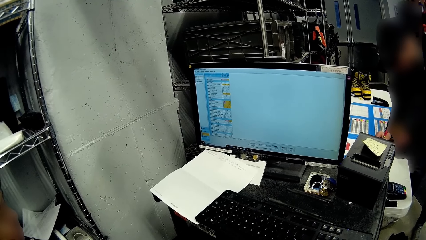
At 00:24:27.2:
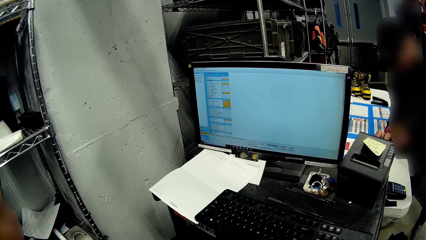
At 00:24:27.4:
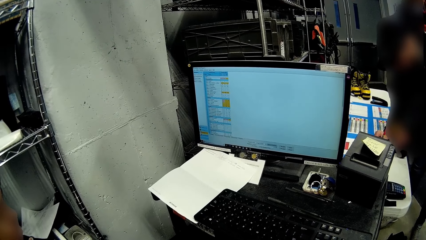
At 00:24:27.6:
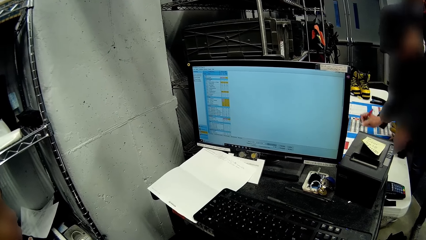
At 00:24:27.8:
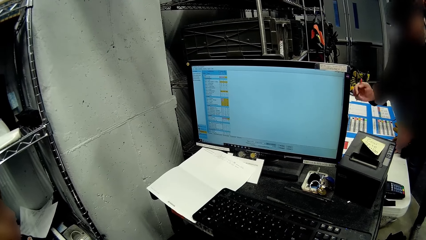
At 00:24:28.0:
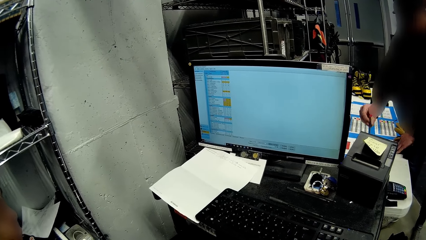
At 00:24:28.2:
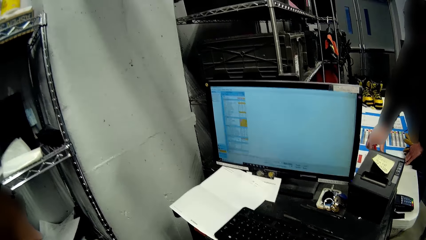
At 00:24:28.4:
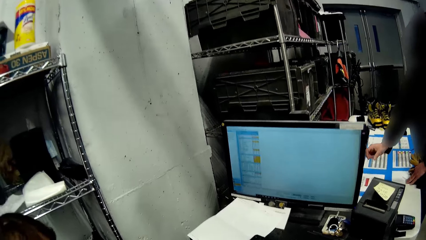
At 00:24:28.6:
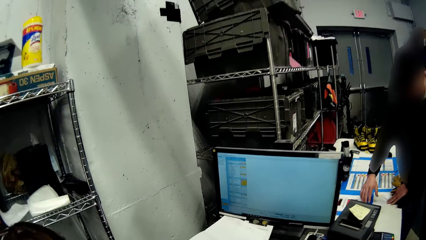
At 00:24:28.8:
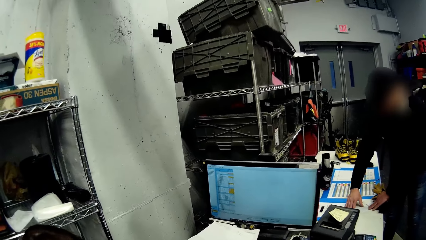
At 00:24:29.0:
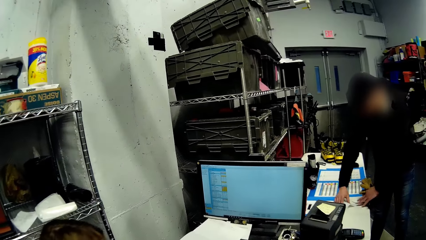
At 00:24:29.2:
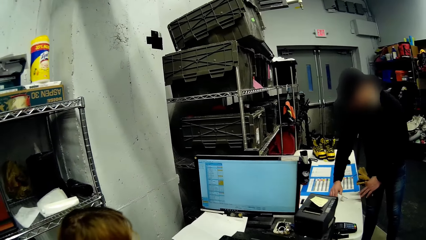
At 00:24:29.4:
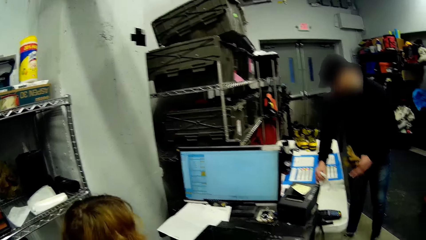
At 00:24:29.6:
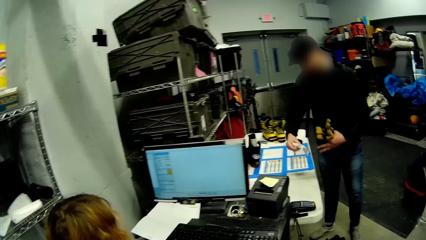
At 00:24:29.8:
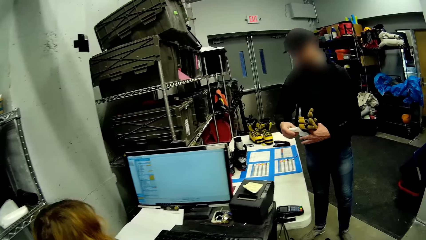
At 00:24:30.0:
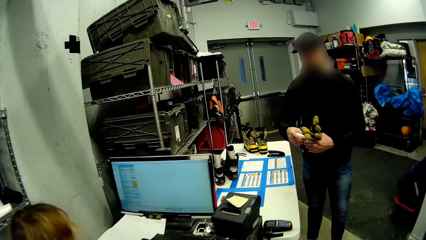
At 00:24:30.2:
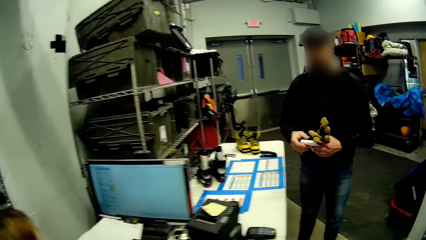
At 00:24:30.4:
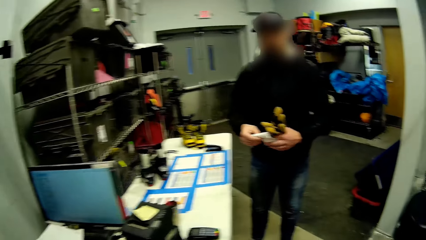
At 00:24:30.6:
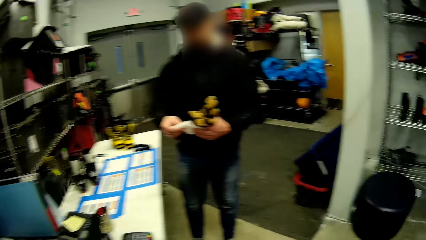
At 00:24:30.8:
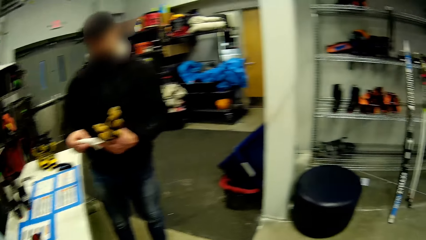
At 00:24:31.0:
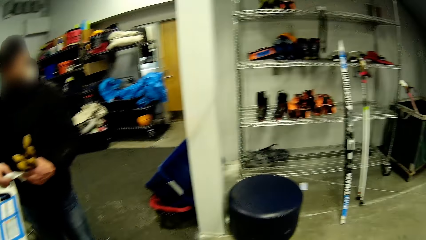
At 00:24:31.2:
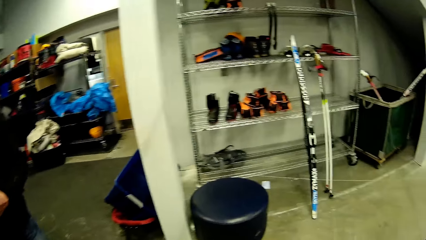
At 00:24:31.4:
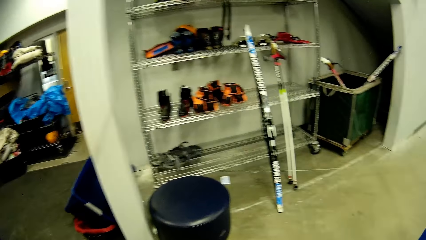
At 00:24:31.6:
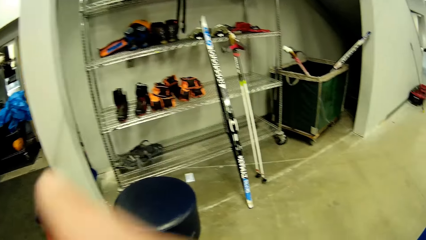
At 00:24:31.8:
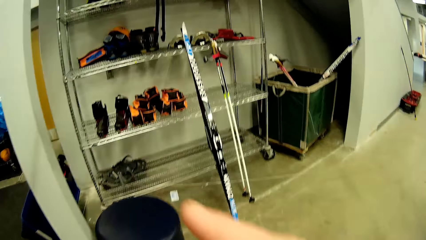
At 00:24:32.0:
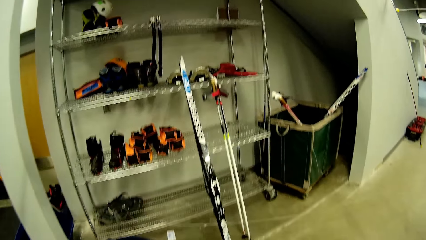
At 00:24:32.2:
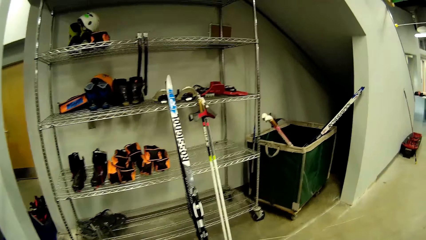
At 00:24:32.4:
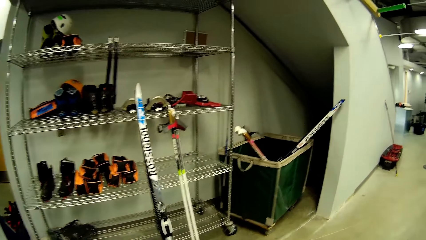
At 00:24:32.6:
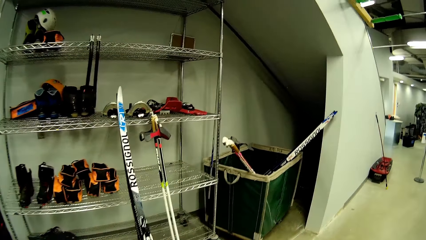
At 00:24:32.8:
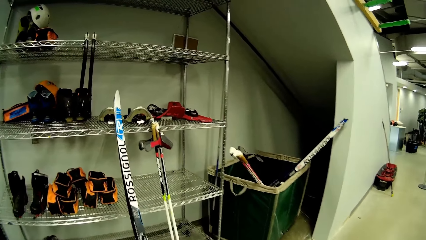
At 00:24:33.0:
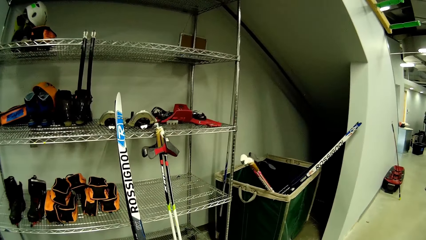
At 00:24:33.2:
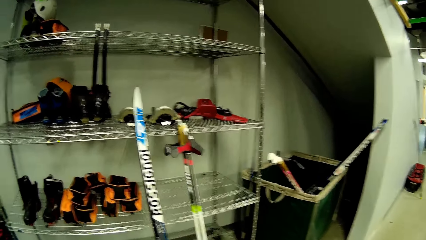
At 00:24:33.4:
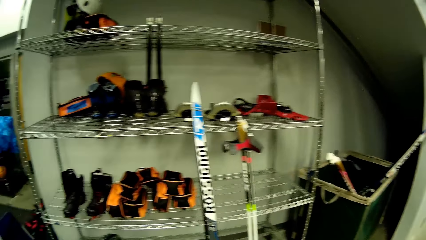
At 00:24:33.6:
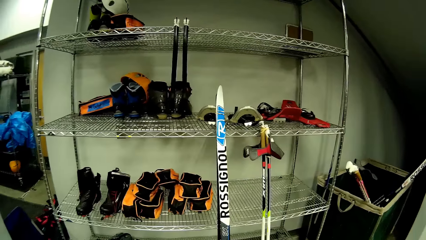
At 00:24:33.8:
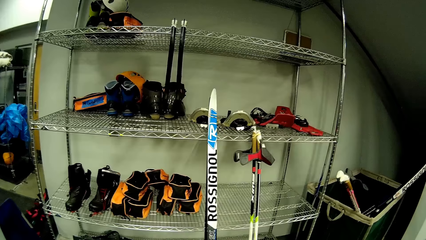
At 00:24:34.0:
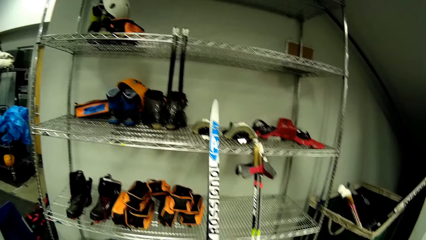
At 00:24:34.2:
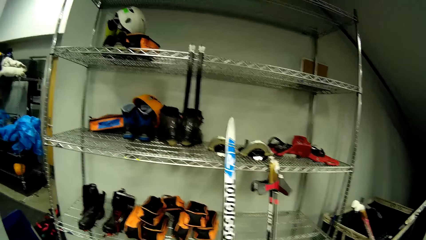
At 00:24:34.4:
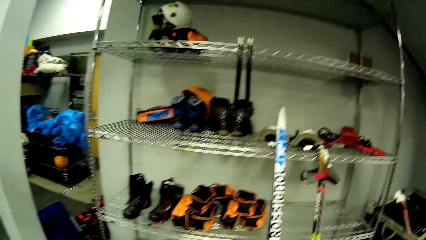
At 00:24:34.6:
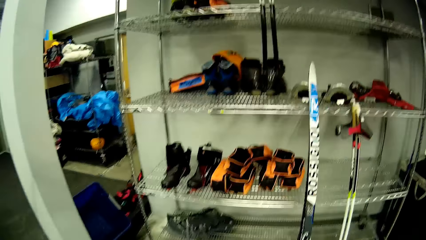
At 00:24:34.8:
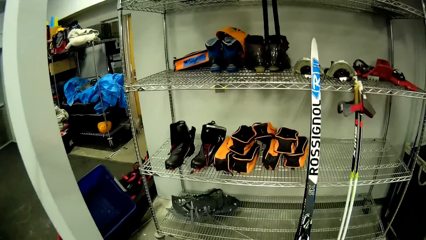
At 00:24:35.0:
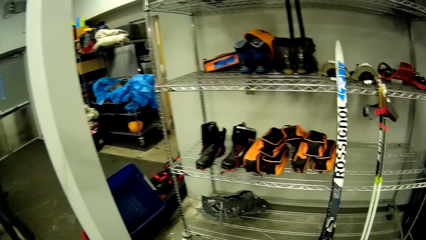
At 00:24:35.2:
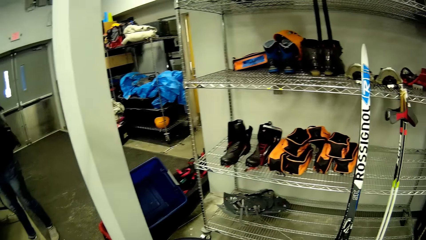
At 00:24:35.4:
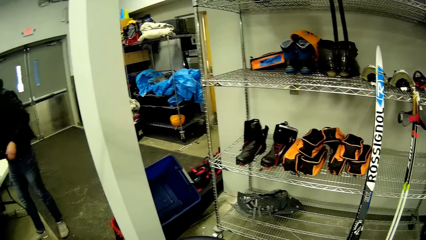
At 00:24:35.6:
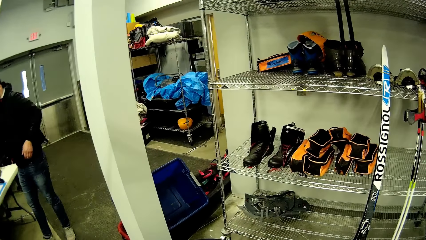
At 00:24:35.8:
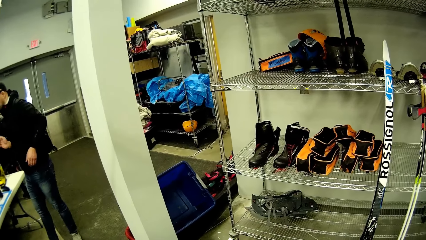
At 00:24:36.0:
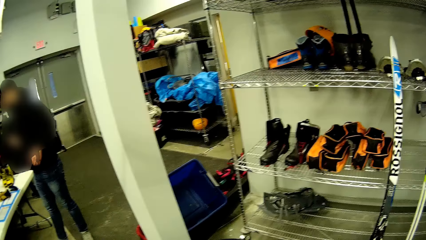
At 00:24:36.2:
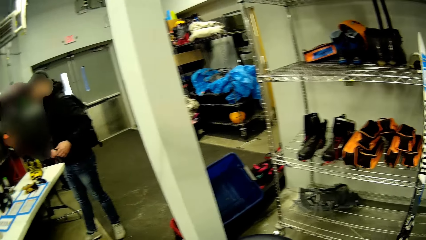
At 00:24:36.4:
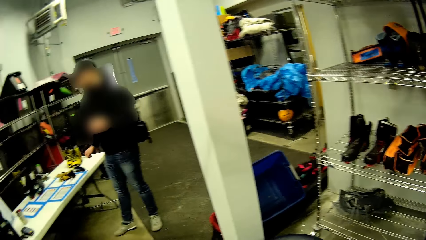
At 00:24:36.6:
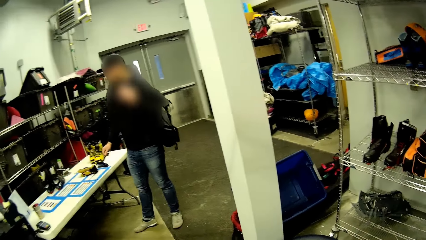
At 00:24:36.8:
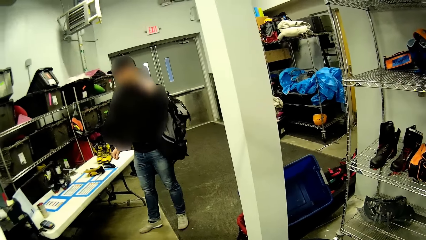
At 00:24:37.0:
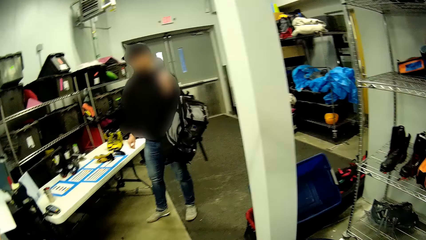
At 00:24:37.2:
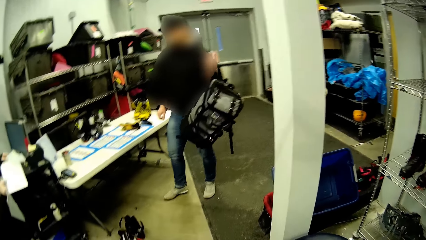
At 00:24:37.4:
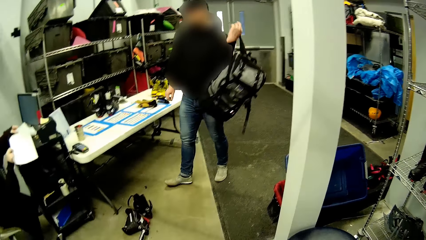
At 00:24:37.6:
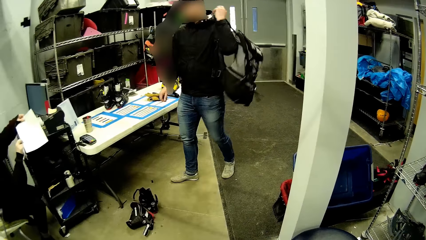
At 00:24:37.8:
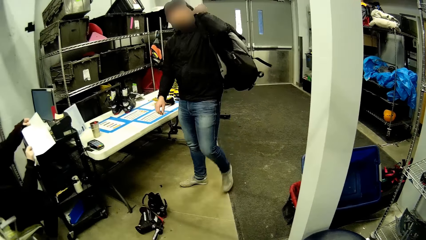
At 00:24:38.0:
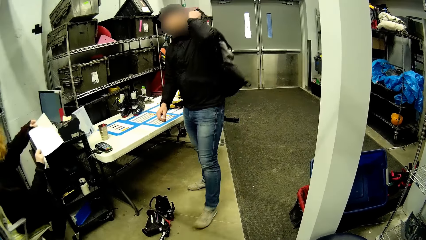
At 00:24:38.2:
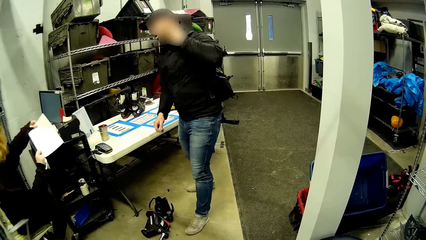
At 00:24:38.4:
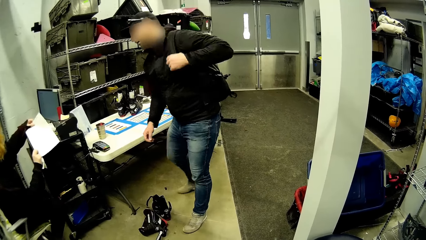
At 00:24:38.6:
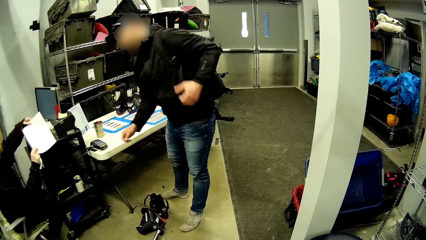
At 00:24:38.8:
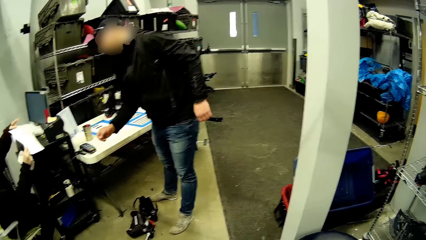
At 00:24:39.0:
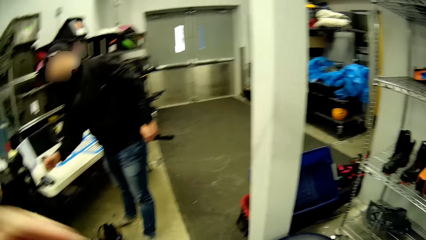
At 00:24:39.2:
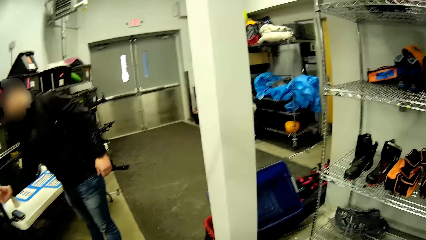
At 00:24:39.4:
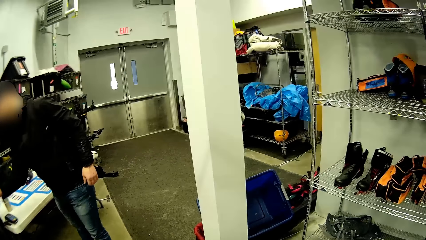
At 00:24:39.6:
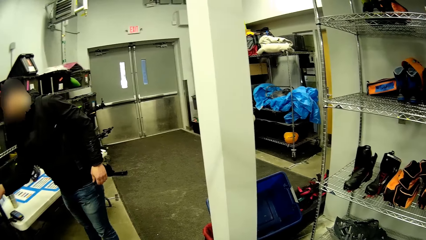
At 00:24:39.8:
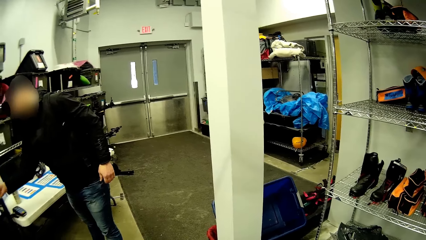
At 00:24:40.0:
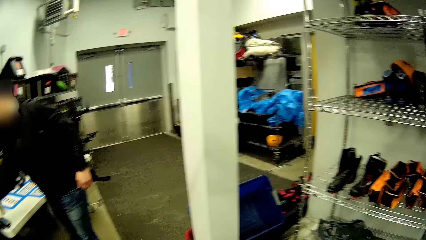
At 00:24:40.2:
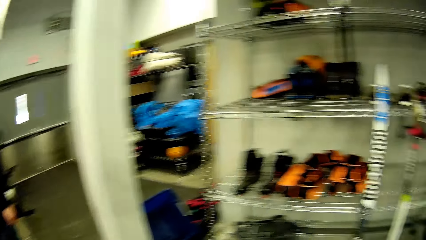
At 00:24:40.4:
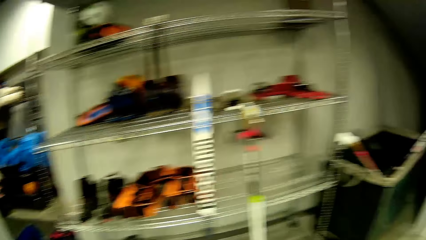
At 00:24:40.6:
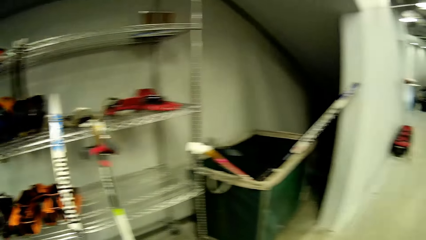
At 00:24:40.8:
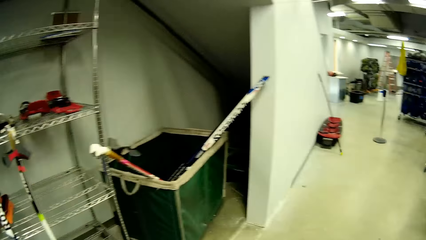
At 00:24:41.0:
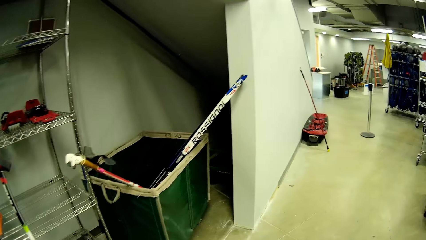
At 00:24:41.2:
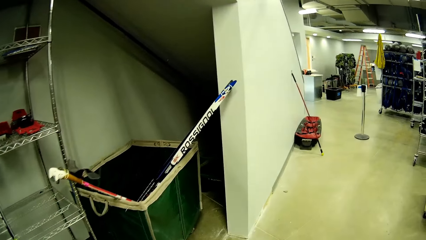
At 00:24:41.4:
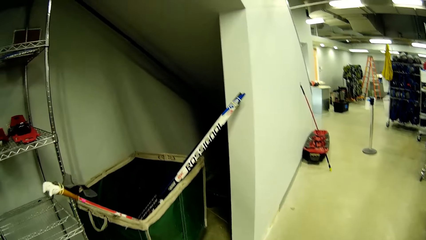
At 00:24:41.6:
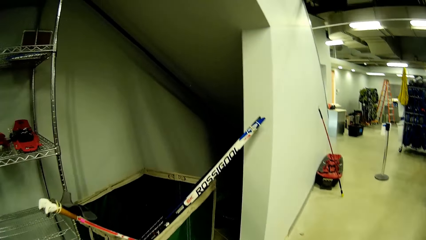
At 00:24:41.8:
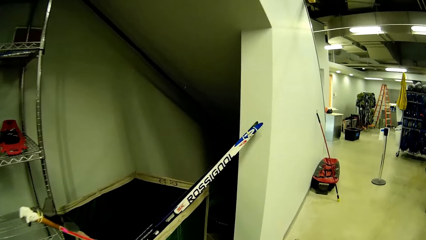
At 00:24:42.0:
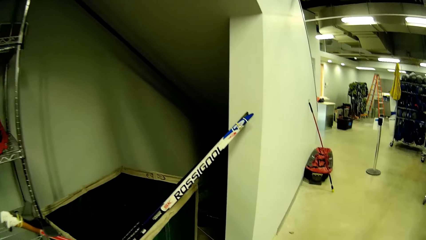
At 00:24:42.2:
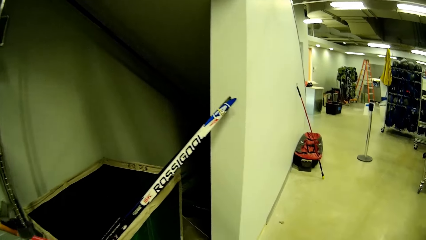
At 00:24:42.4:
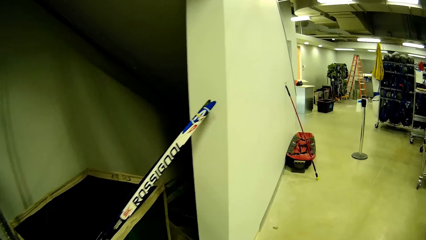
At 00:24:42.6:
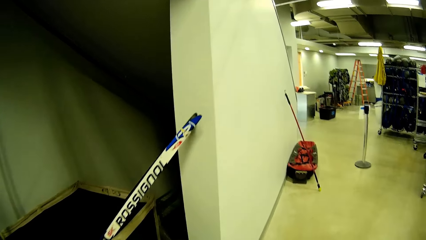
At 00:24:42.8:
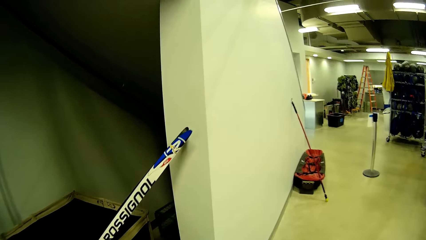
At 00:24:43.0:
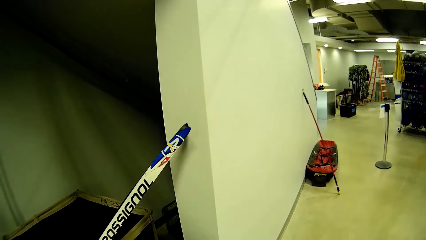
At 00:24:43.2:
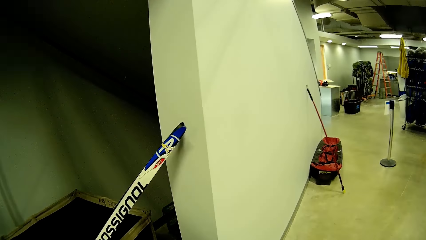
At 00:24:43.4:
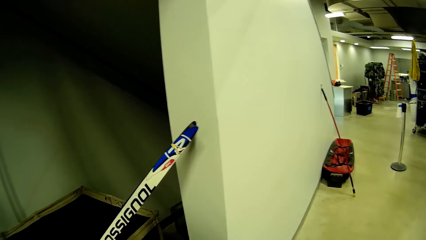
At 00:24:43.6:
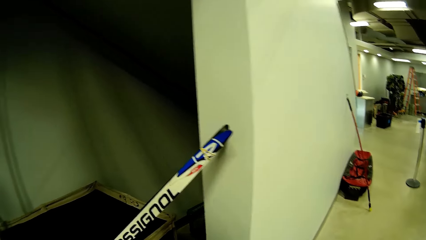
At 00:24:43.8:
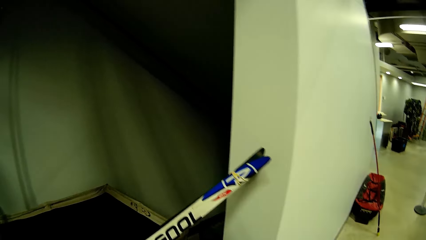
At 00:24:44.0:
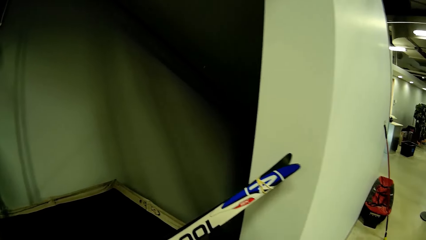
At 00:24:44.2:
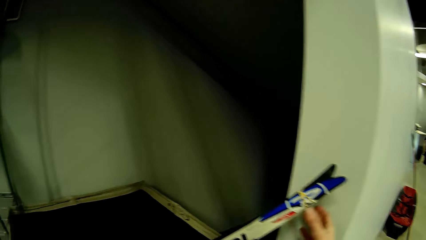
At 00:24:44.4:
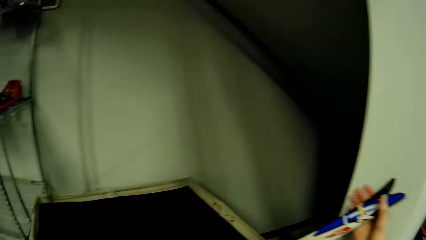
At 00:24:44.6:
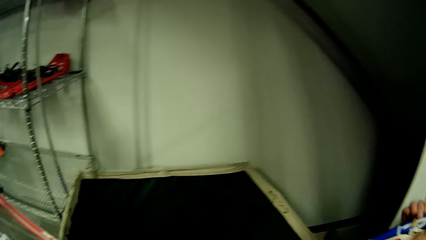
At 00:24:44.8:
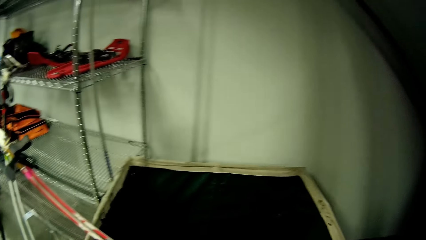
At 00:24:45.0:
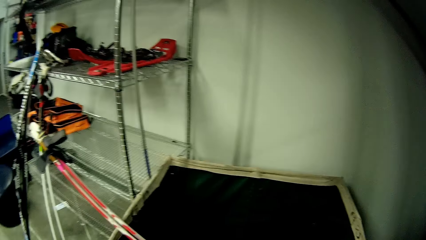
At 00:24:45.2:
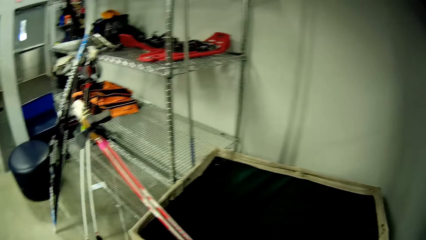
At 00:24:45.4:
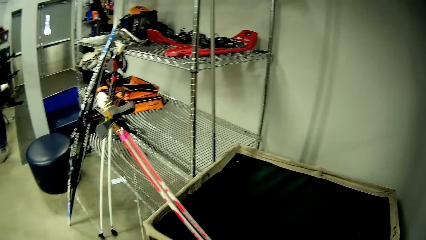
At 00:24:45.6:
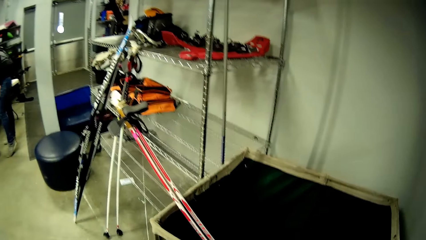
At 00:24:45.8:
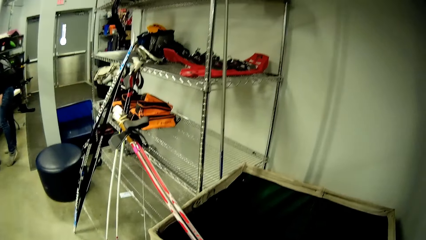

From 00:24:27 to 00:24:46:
The man drops the pen on the table with his right hand. He takes the receipt from the table with his hands. He holds the receipt with hands. The camera wearer walks towards a rack. He points a finger. He looks at the shelves. The man pulls down his backpack from his back with his left hand. The woman holds a paper with hands. The man backs his backpack with his left hand. The camera wearer touches a skate pole in a box with his right hand. He holds a hockey stick.
